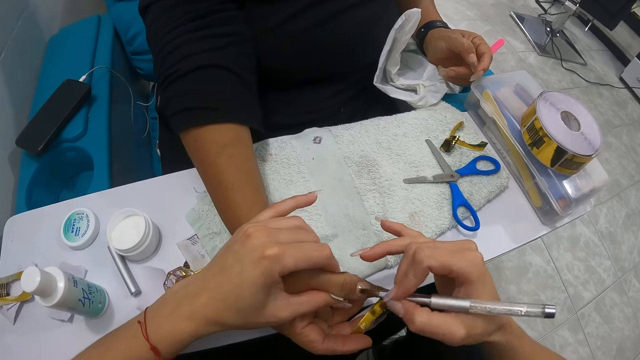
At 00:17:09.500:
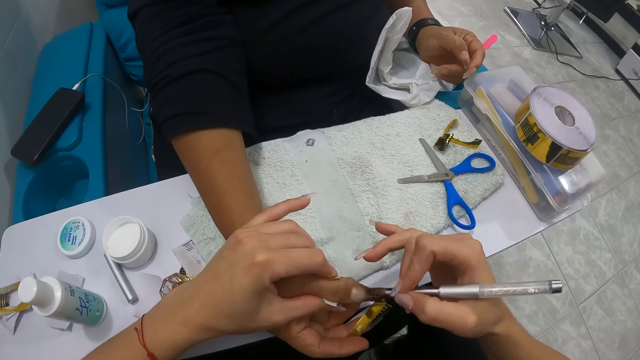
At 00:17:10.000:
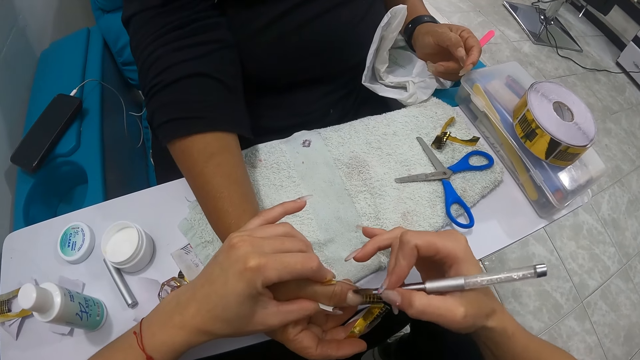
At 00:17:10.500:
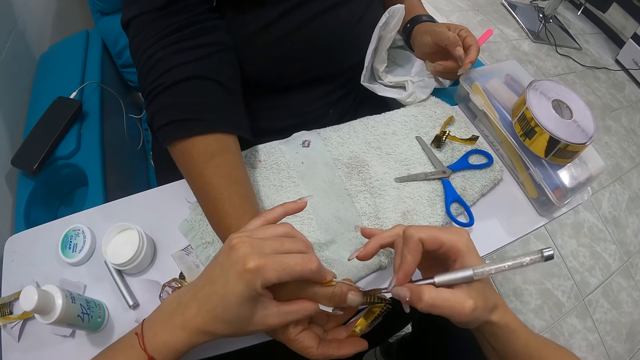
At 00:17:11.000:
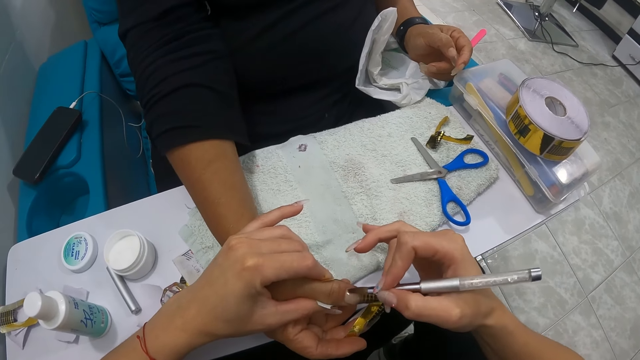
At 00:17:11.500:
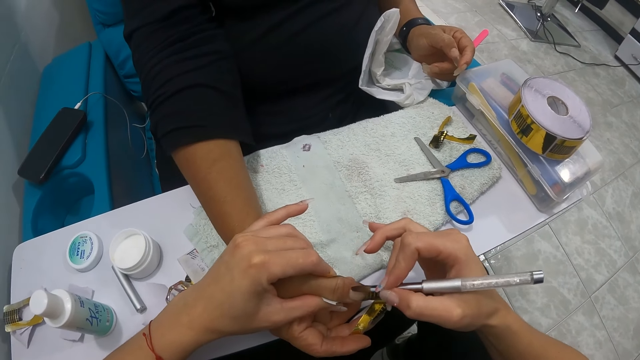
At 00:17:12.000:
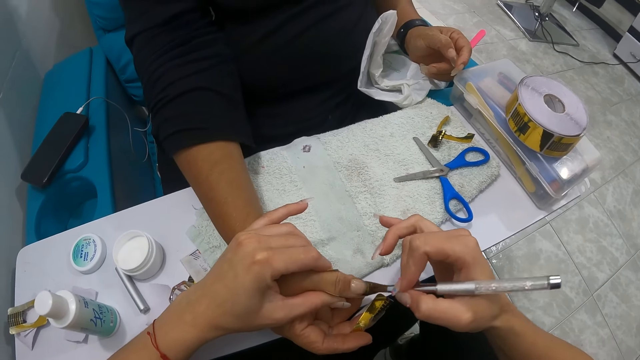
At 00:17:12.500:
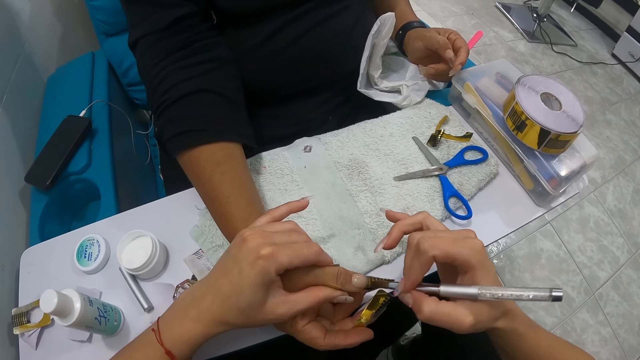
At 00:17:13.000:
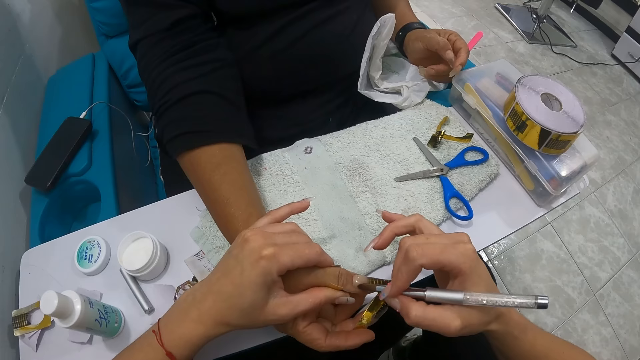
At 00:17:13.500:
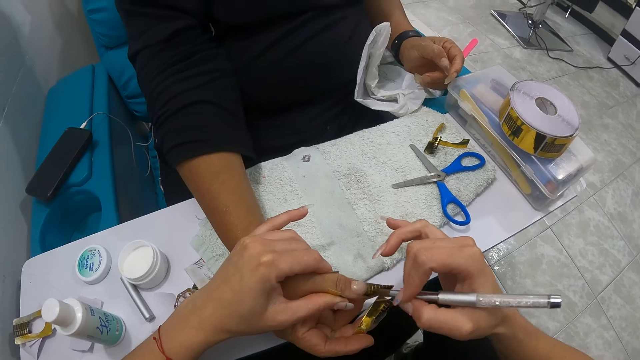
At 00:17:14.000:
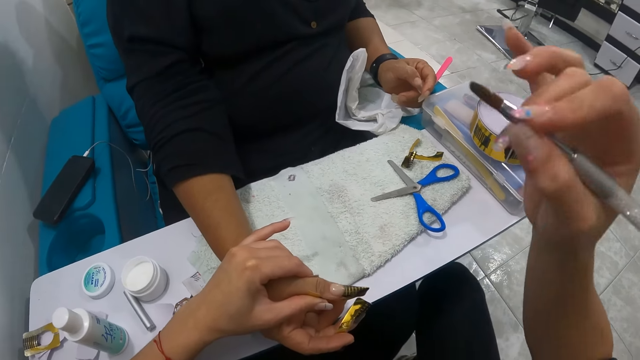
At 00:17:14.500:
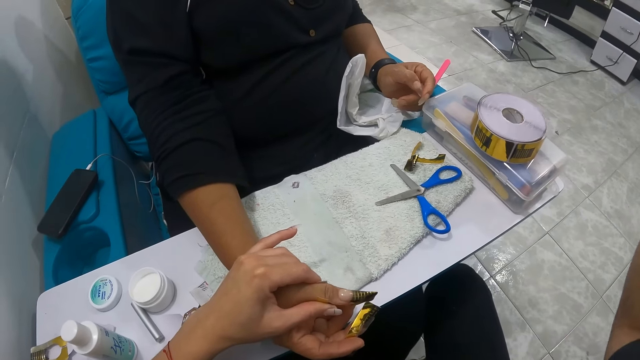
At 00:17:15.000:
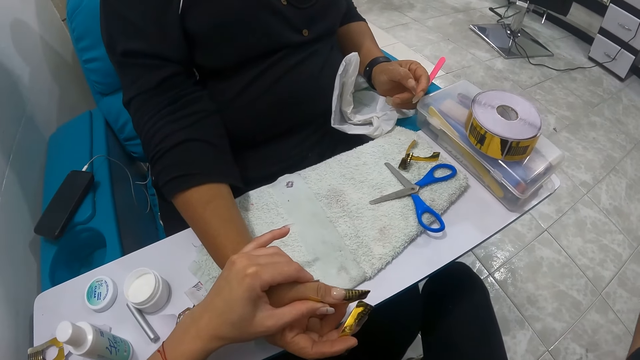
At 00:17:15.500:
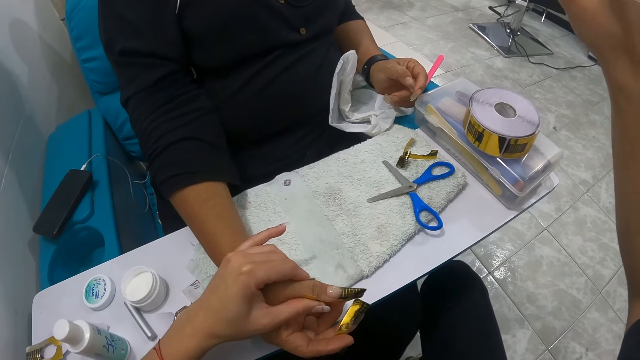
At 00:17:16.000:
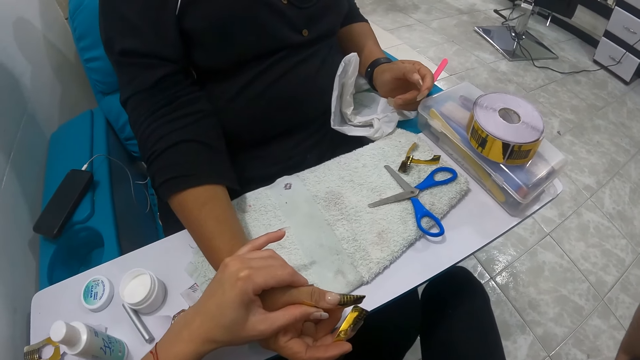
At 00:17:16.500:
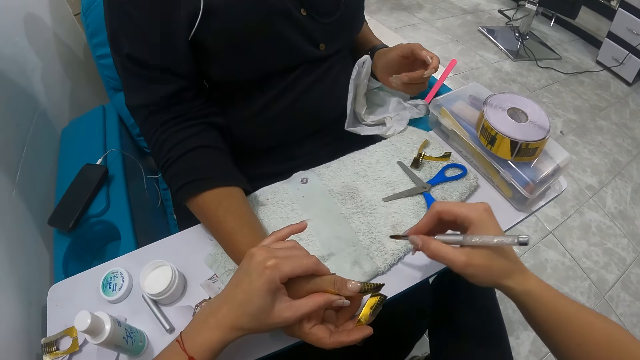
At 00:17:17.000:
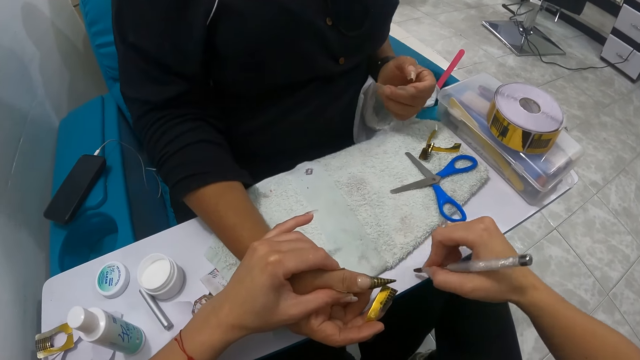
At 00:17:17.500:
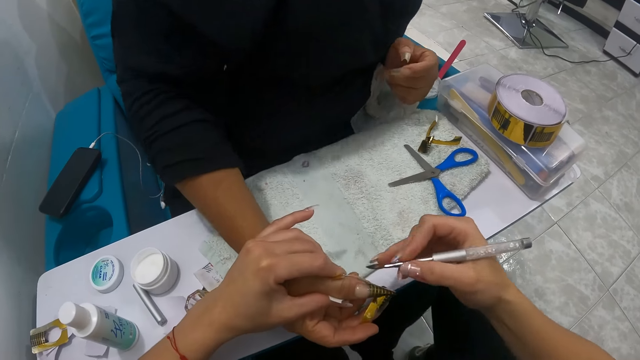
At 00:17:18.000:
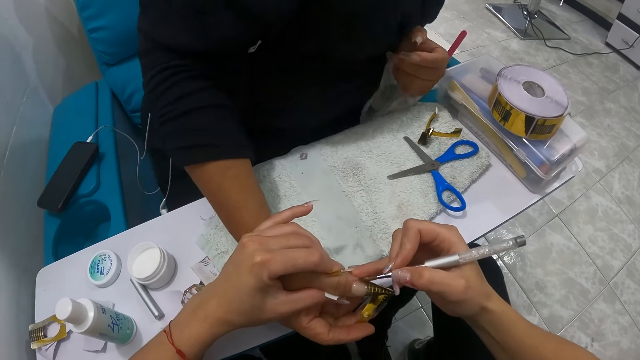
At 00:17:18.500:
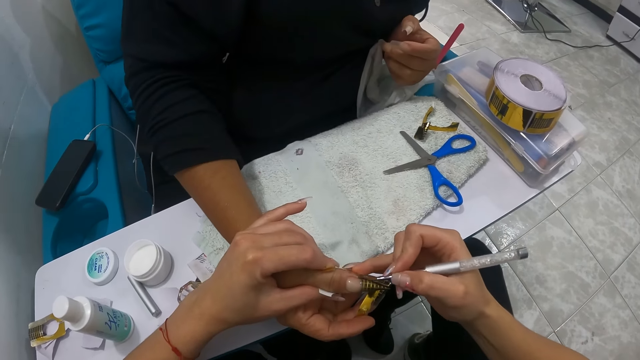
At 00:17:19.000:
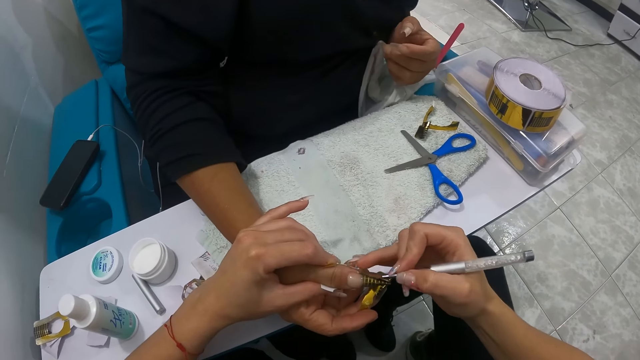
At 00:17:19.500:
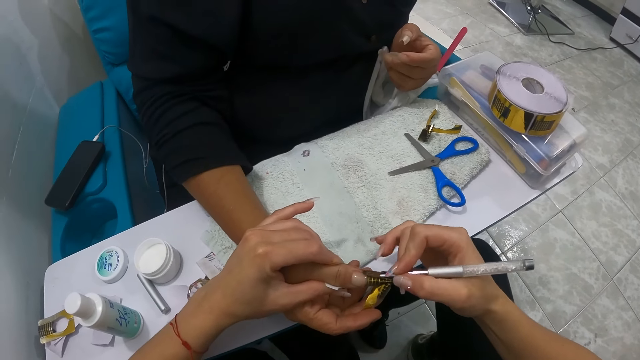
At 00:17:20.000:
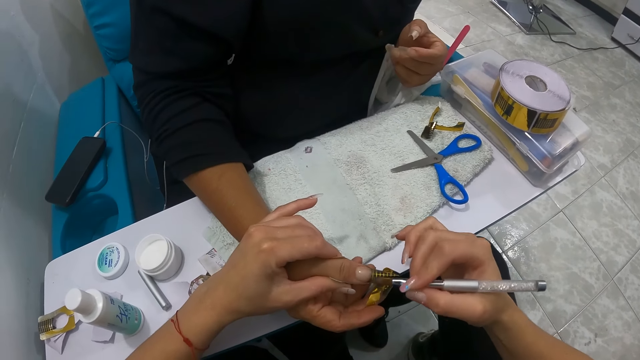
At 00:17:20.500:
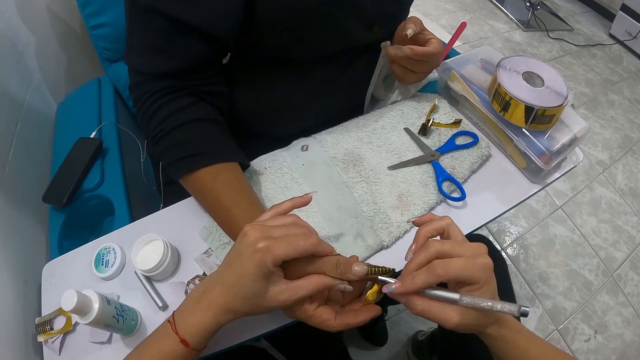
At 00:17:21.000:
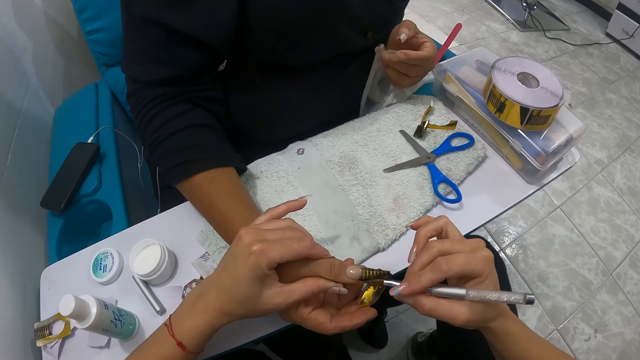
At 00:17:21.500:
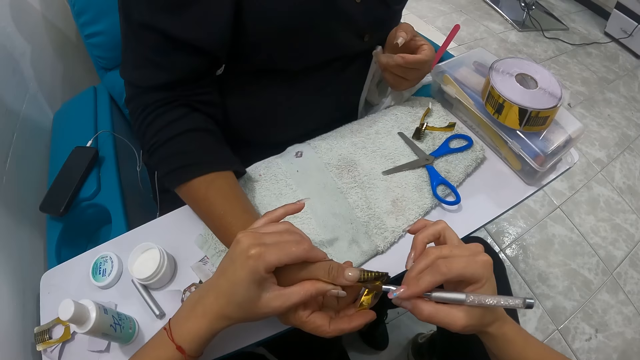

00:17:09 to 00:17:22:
The camera wearer lifts the nail art brush. They converse with the woman. They wipe the nail art brush on the towel. They apply nail polish on the woman's nail.

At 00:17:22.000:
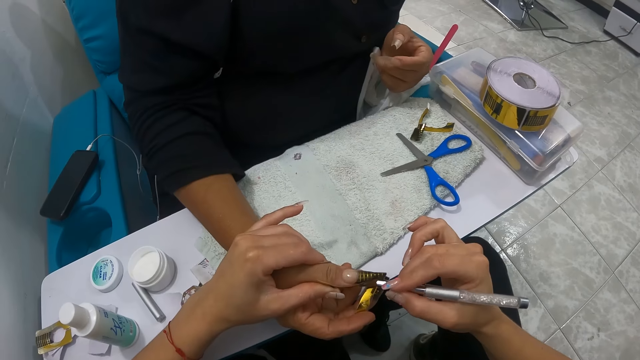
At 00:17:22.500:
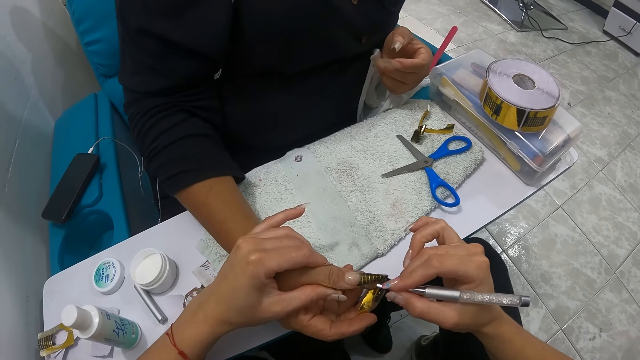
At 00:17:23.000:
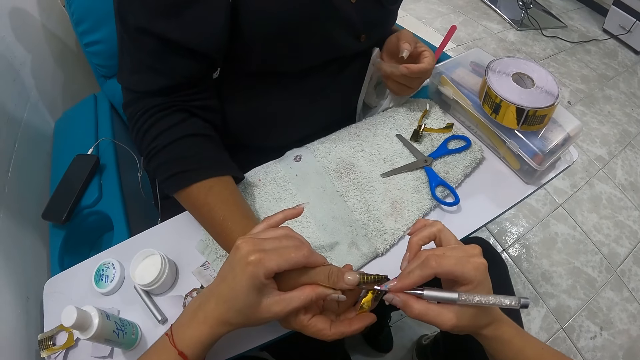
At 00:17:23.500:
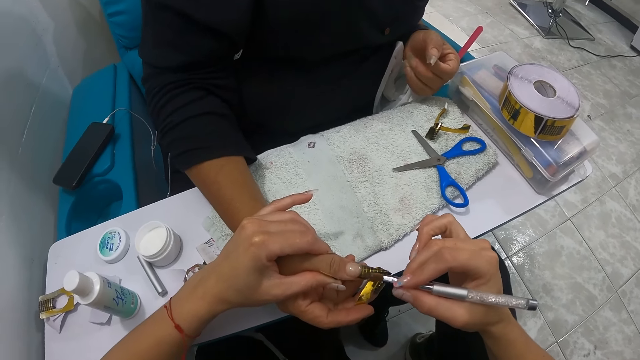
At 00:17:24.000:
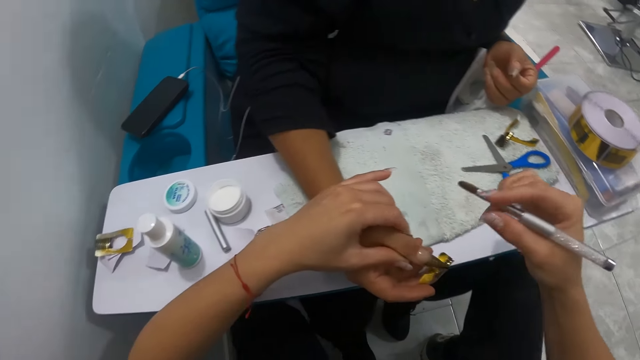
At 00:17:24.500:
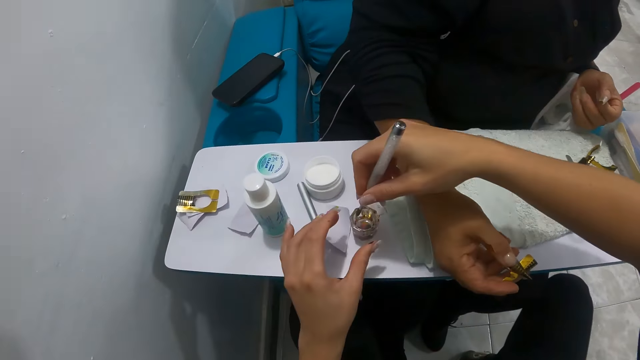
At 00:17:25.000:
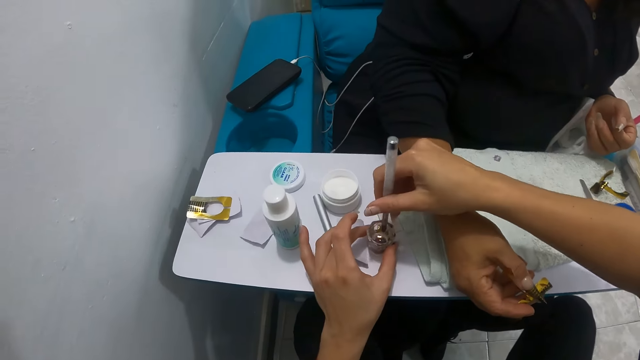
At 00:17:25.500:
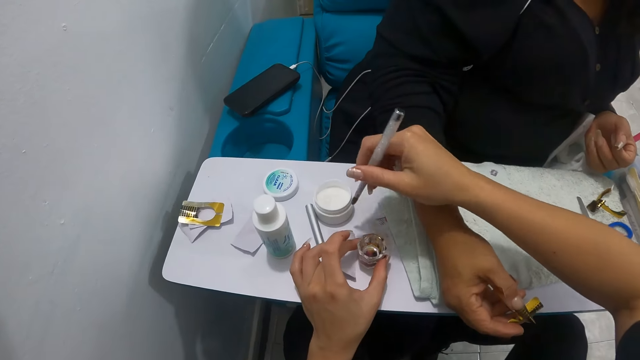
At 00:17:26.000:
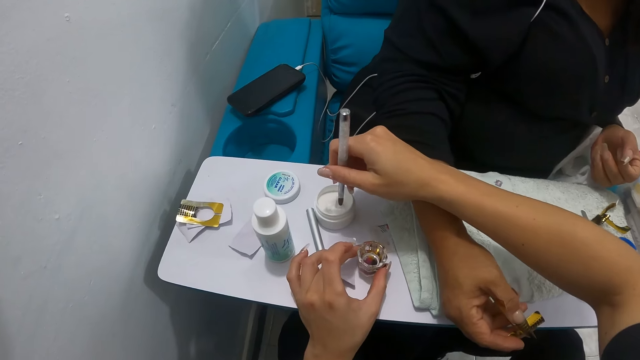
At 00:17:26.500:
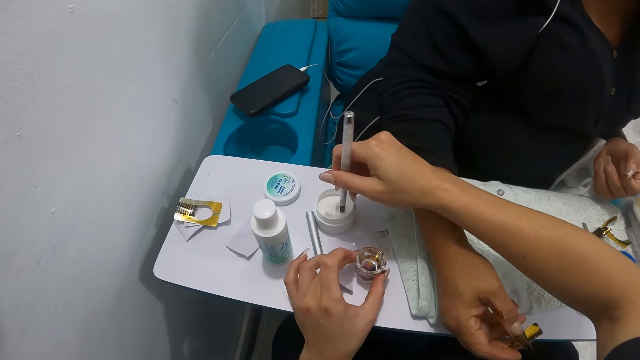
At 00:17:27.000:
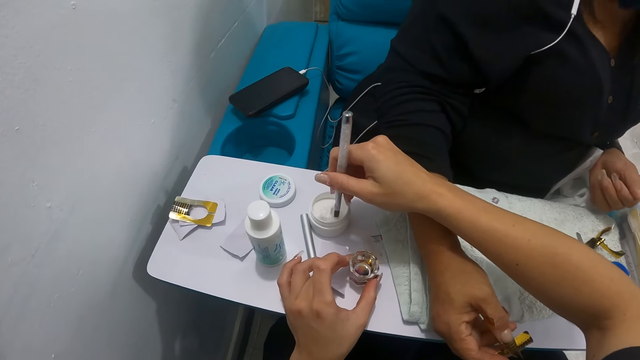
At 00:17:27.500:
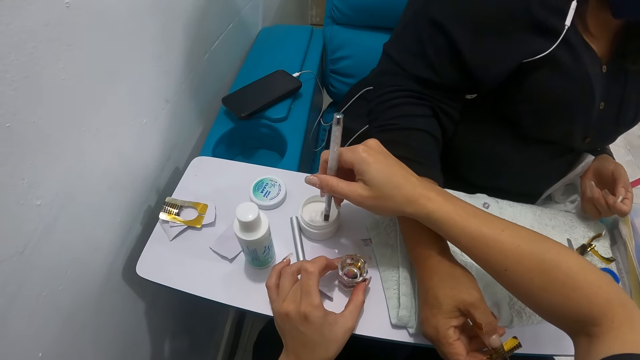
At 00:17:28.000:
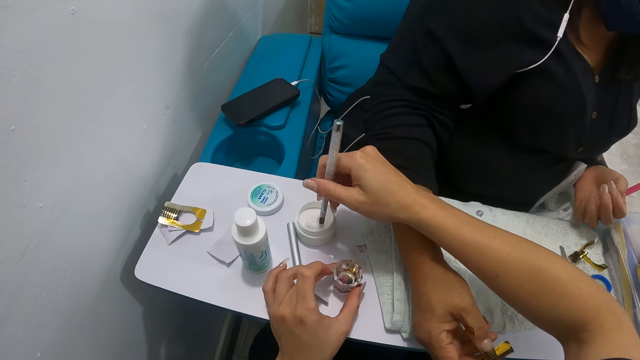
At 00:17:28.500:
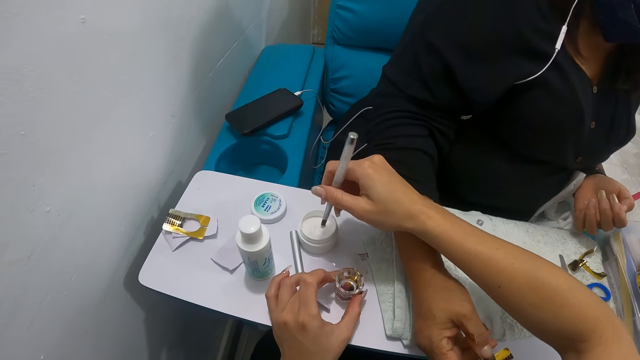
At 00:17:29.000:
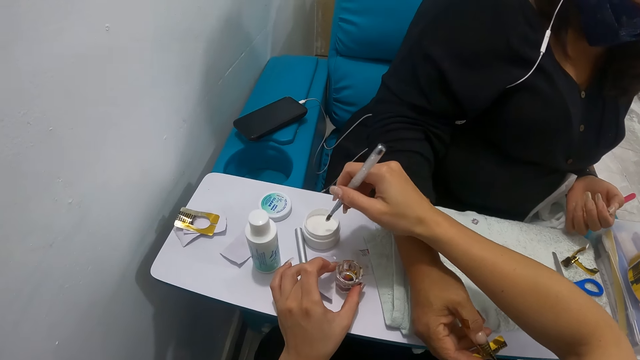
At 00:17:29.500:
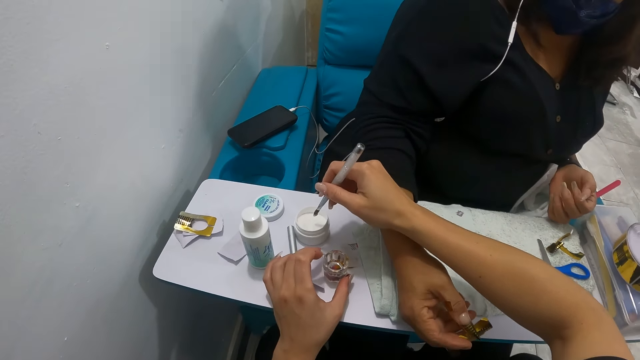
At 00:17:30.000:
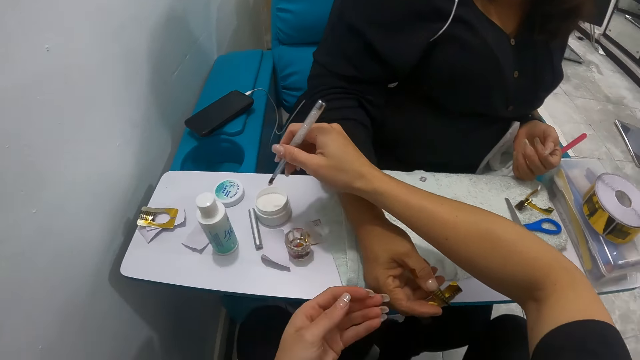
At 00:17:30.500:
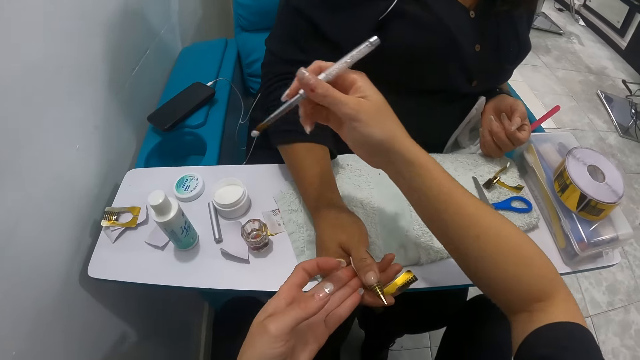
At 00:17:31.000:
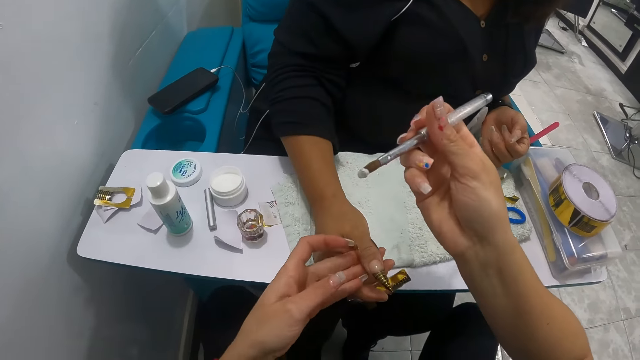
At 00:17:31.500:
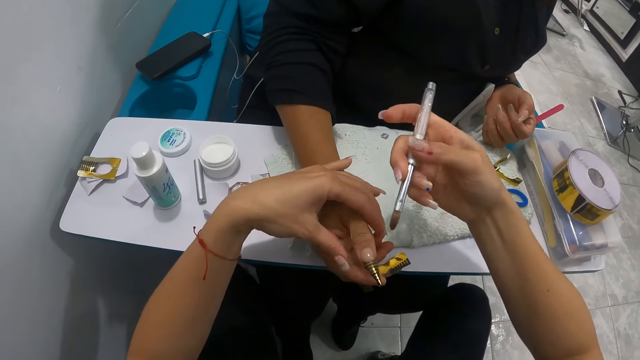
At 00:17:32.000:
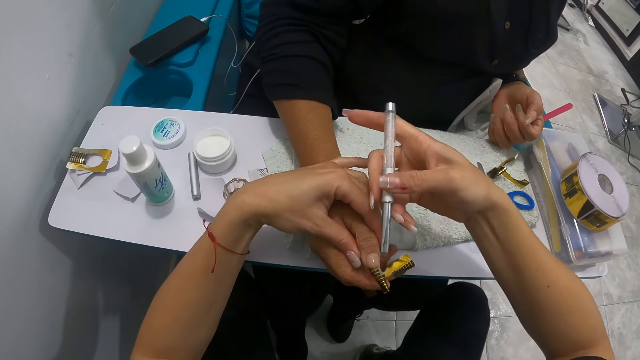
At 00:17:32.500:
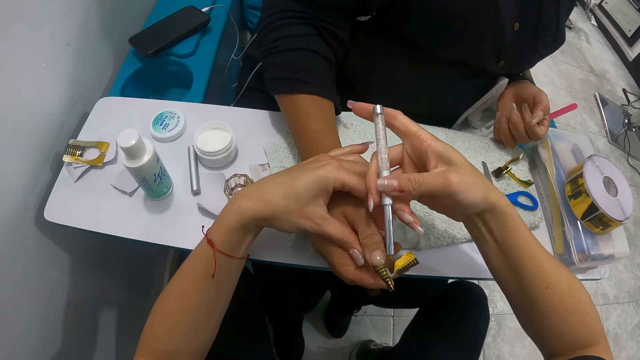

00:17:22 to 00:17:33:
The camera wearer rinses the brush. She takes some liquid monomer in the container in her left hand with the nail brush in her right hand. She holds the container on the table with her left hand. She removes something from the brush. She dips the brush in the nail polish. She takes some nail powder from the nail powder container on the table with the nail brush in her right hand. She shakes the nail art brush. She holds the right thumb of the woman with her left hand. She positions the nail art brush.
